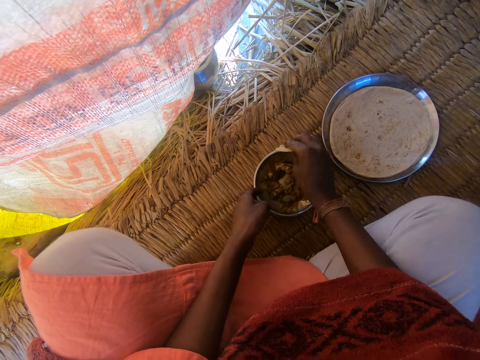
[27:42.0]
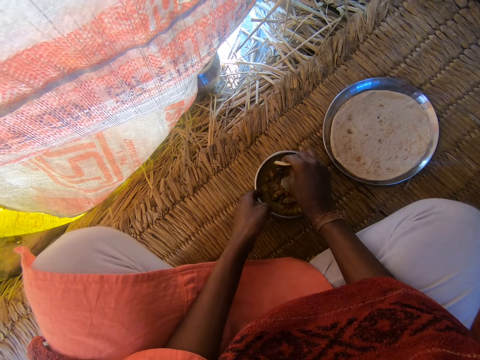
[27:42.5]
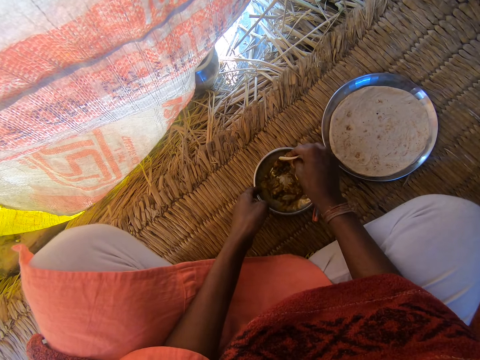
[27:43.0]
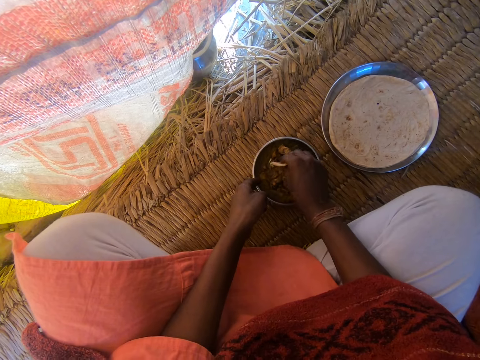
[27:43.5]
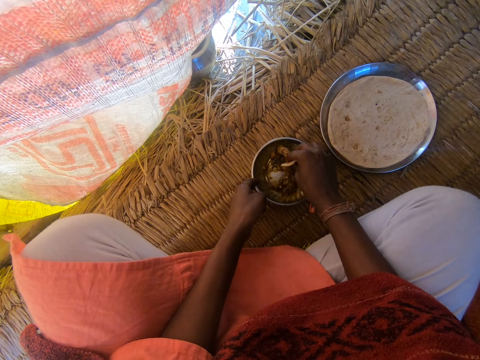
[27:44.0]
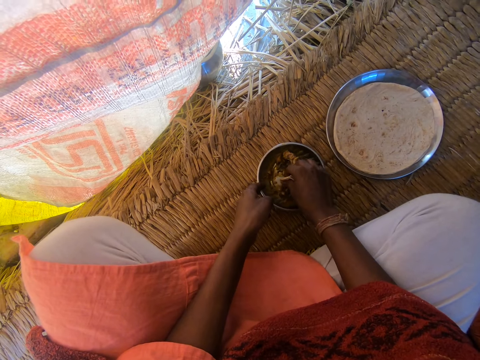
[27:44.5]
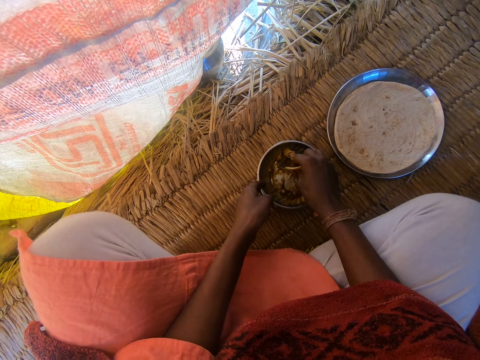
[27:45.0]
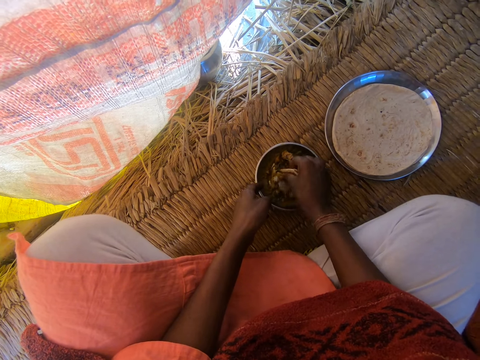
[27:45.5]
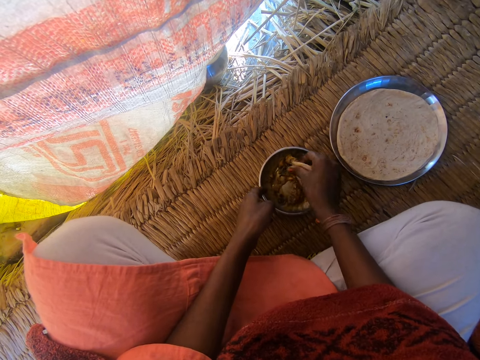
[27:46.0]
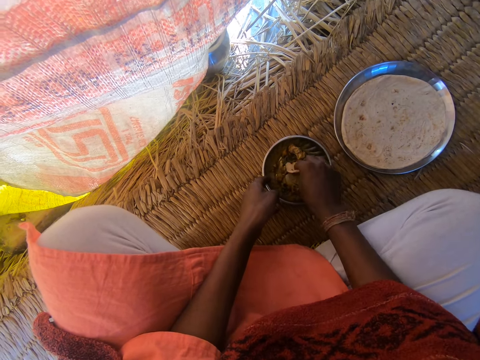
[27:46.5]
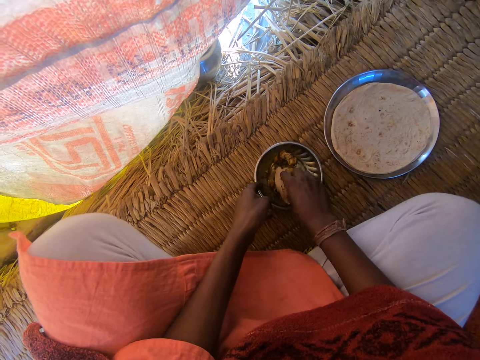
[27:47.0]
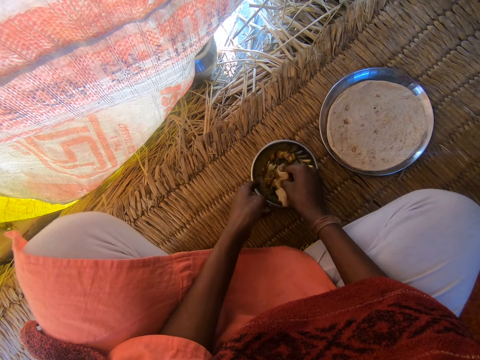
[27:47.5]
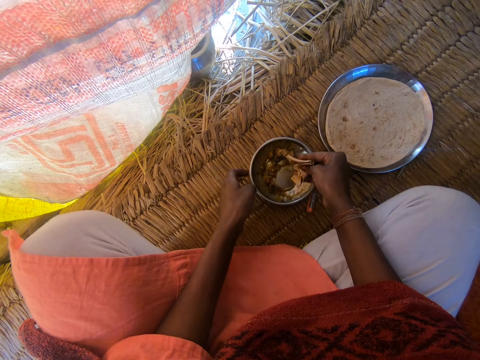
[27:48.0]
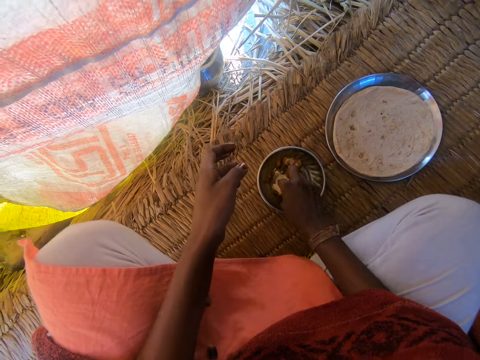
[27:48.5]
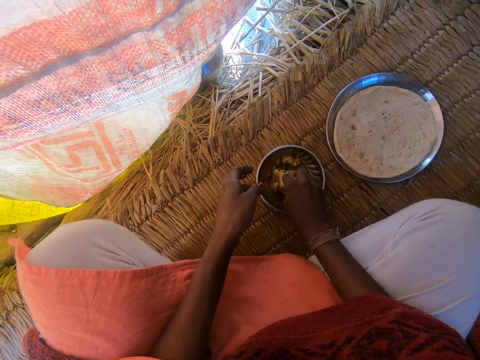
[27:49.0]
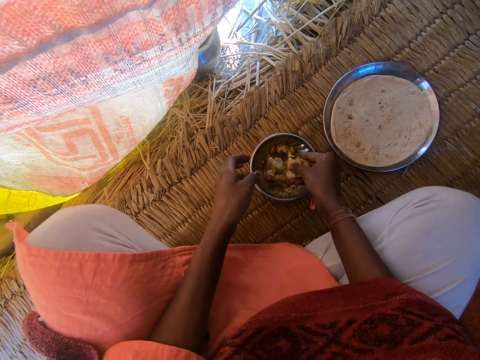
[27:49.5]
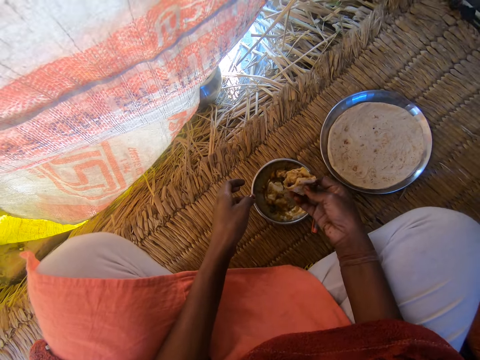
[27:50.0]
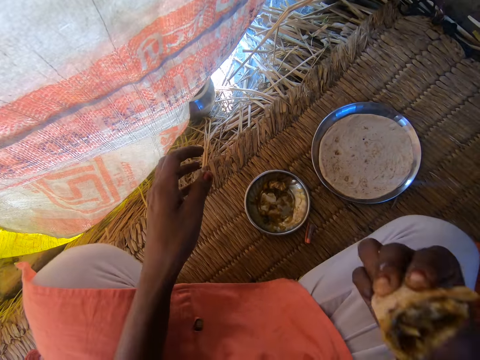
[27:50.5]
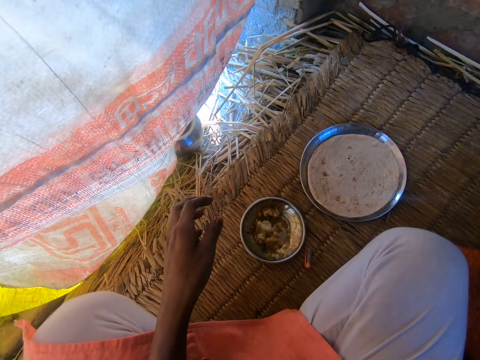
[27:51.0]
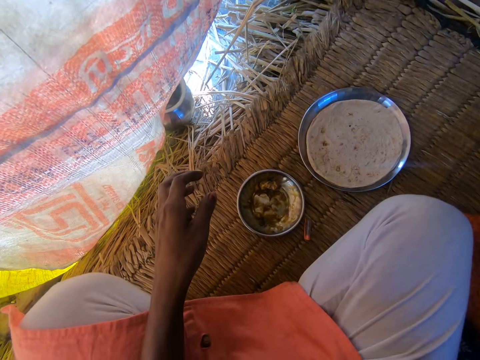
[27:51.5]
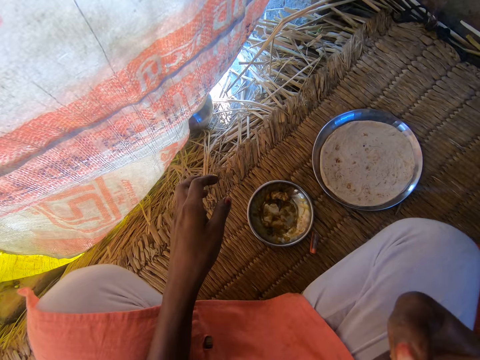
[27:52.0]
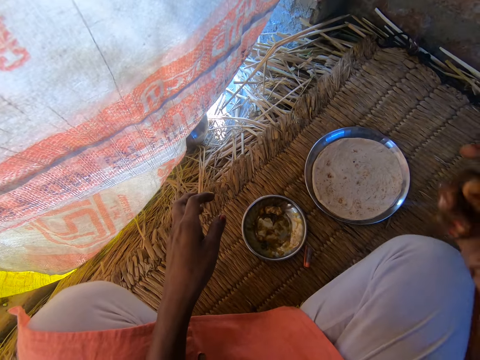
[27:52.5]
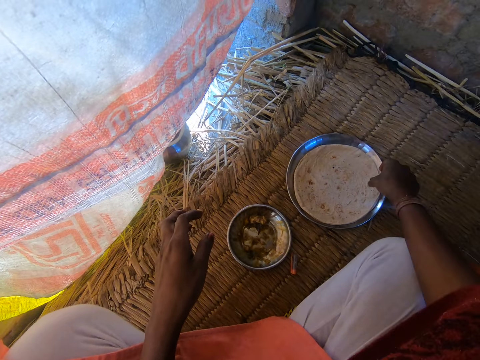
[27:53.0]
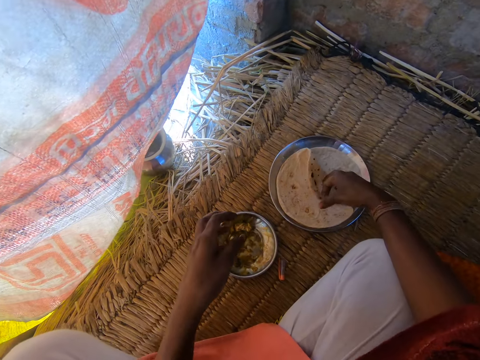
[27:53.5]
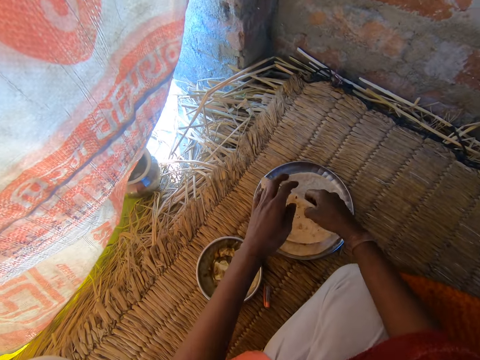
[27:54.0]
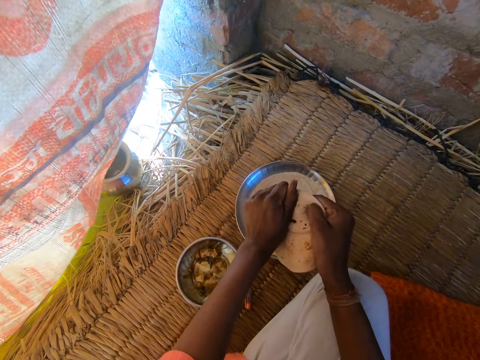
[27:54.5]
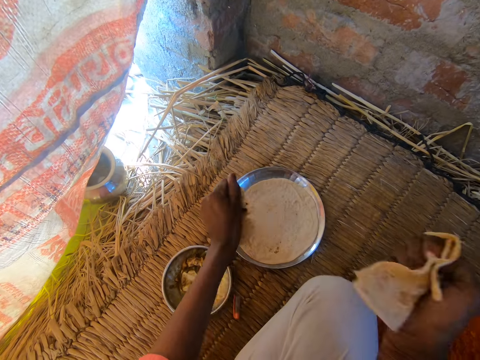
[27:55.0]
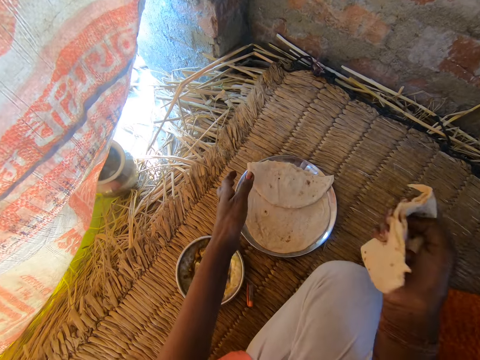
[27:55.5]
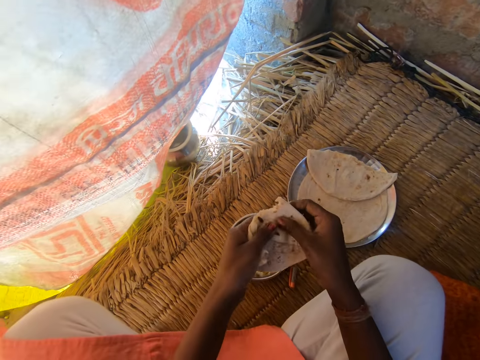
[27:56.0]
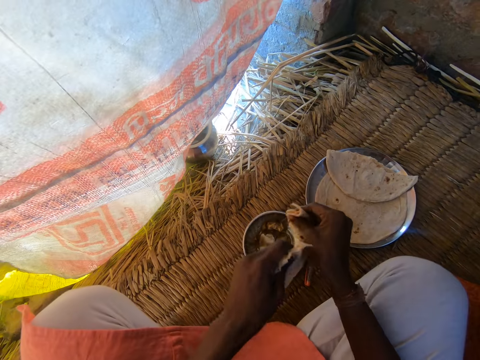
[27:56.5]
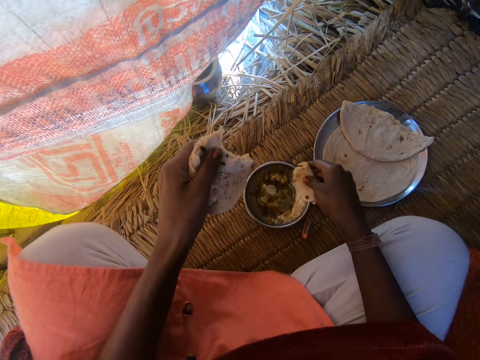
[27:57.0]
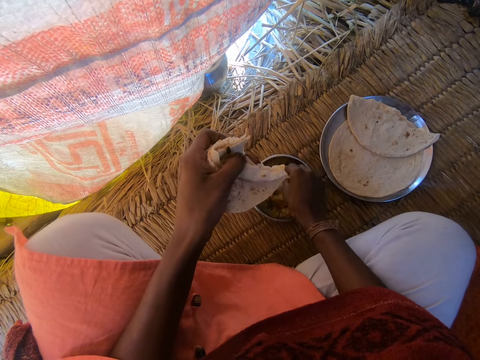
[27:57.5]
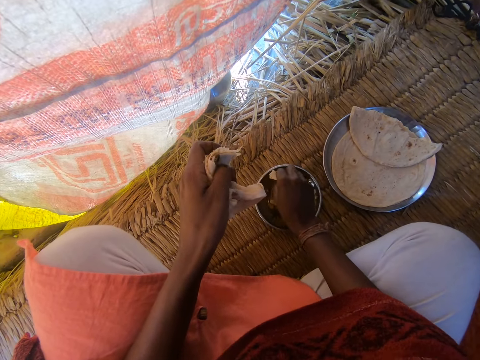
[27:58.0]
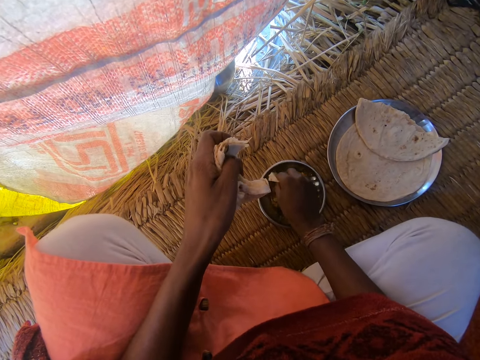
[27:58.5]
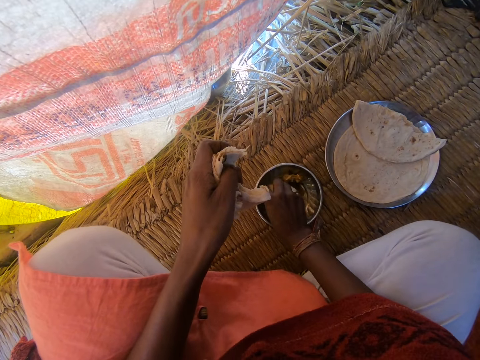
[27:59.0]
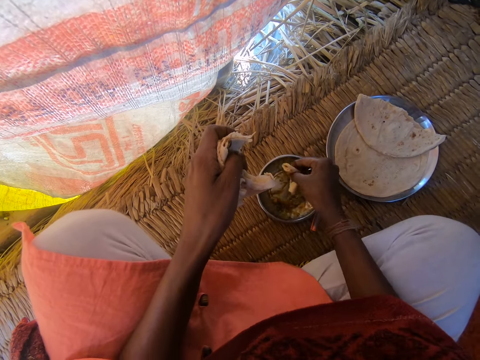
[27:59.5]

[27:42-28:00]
The camera wearer holds the plate of sauce with her left hand. She removes her left hand from the plate. She raises her right hand to her mouth. She lowers her right hand. She picks up another slice of chapati or tortilla from the plate with her right hand. She holds the slice of chapati with both hands. She splits the chapati with both hands. She drops a half of the chapati in the plate with her left hand. She holds the other half of the chapati with both hands. She cuts a piece of the chapati with her right hand. She holds the remaining chapati with her left hand. She dips the chapati in her right hand into the plate of sauce. She eats the tortilla with stew.

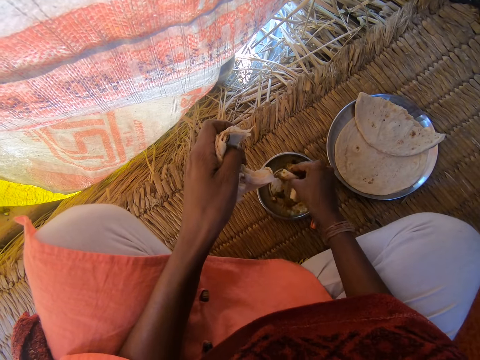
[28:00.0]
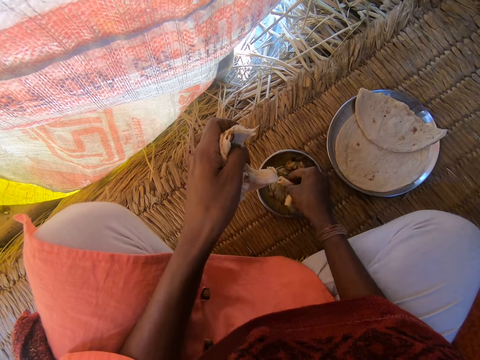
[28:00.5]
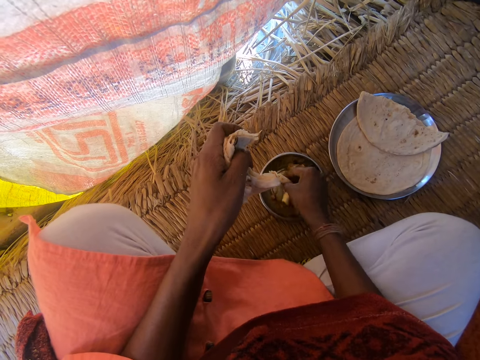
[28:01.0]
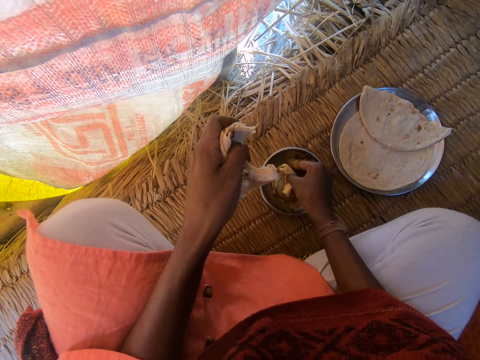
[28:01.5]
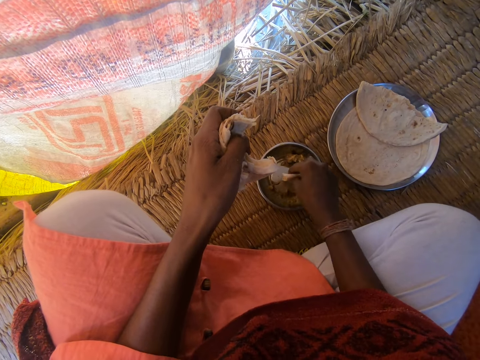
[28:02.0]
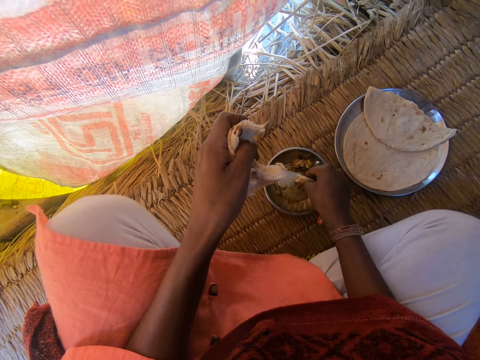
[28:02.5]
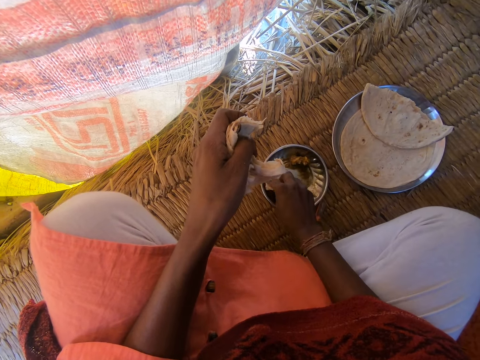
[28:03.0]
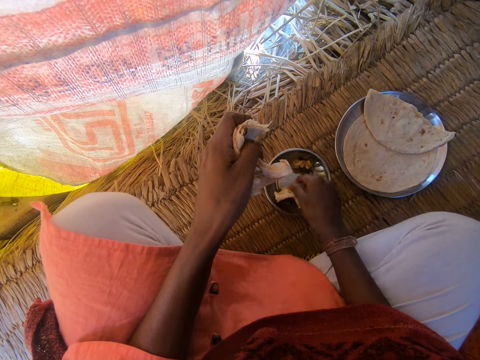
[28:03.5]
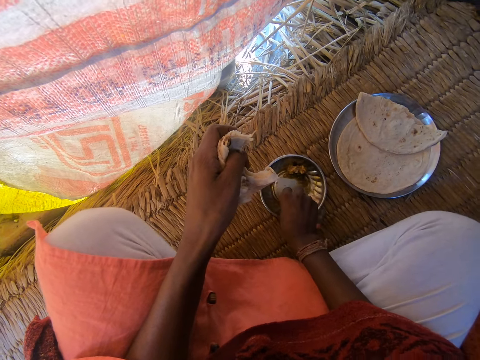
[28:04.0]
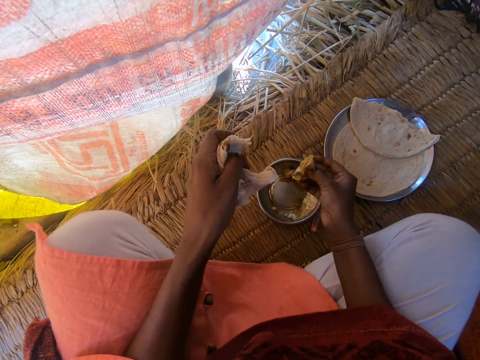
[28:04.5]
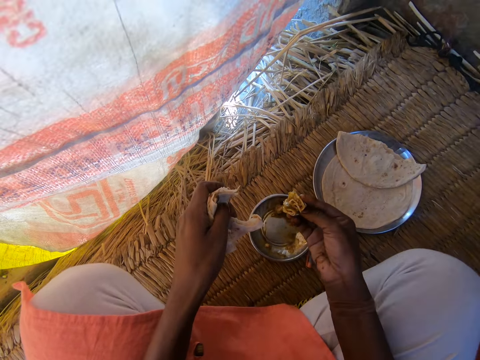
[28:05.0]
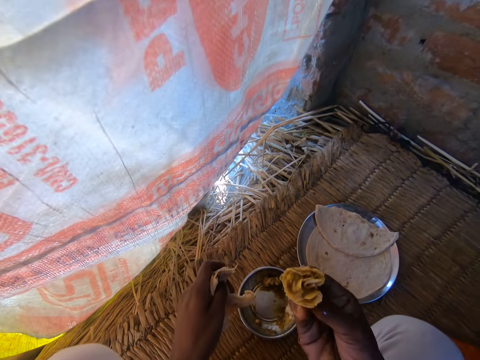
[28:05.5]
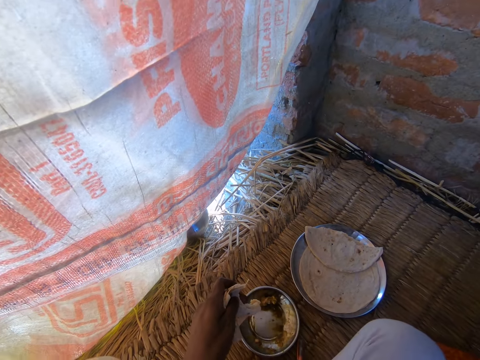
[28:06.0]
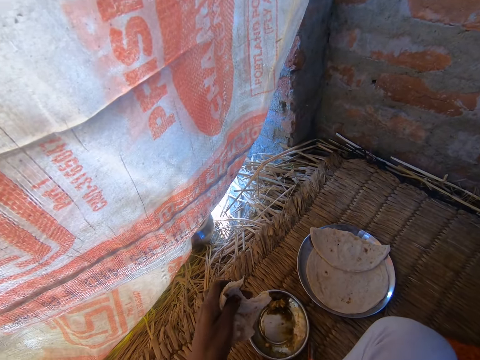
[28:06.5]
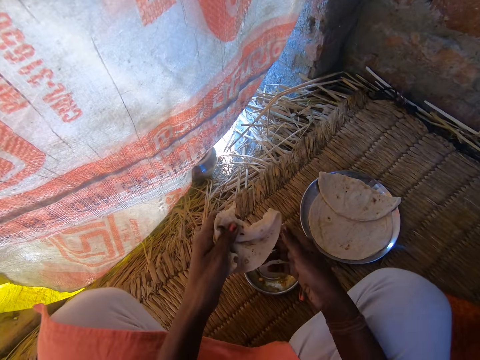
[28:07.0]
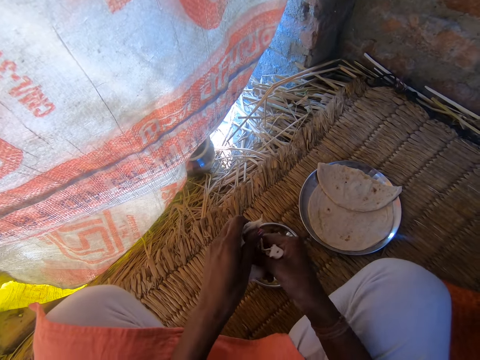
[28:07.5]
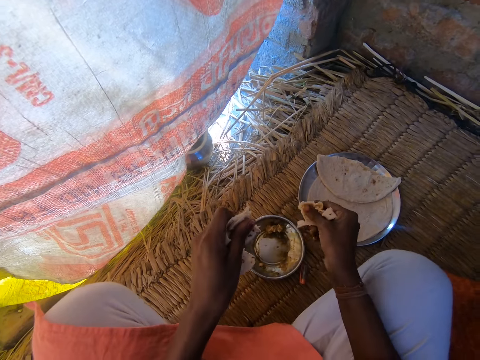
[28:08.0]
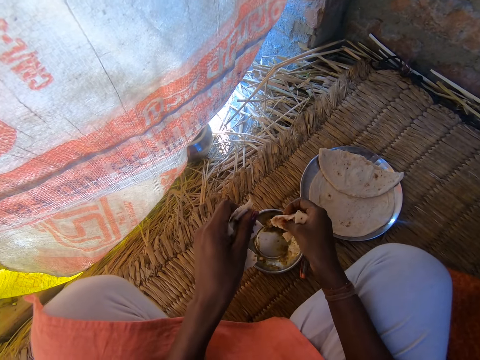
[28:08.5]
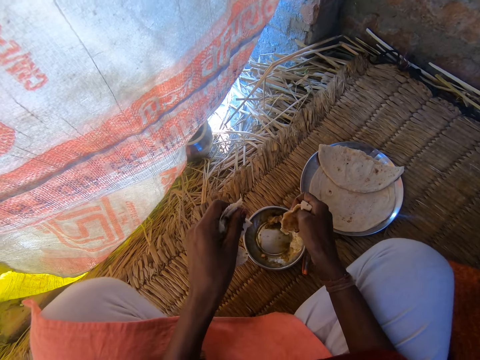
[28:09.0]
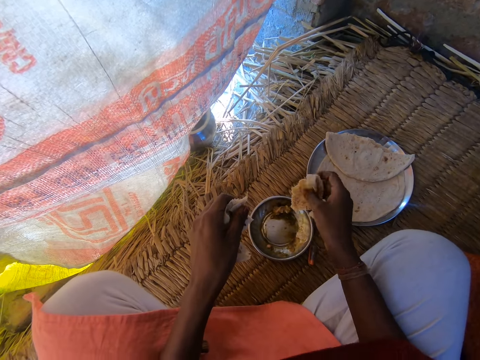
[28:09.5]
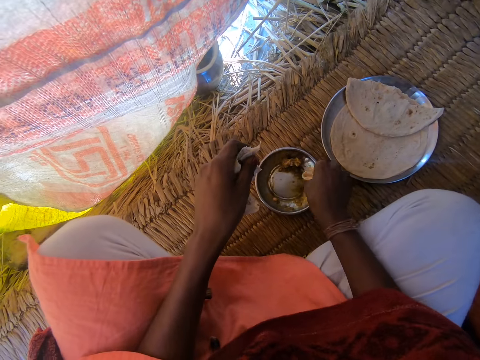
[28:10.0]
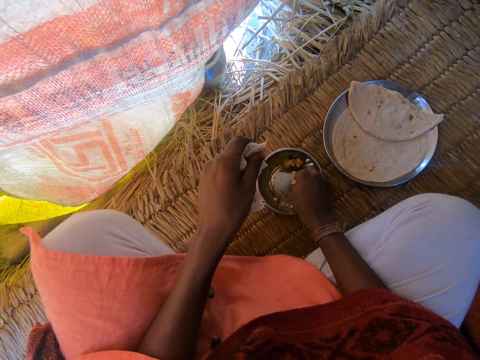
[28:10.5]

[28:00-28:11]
The camera wearer collects some sauce with the chapati in her right hand. She raises her right hand to her mouth. She lowers her right hand. She cuts another piece of chapati with her right hand.
